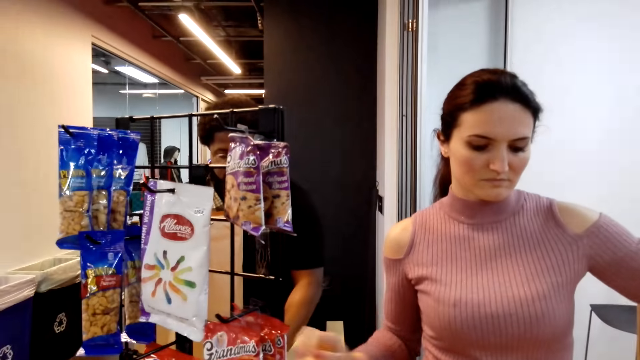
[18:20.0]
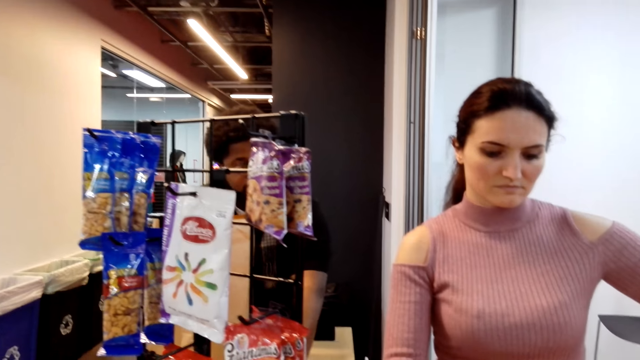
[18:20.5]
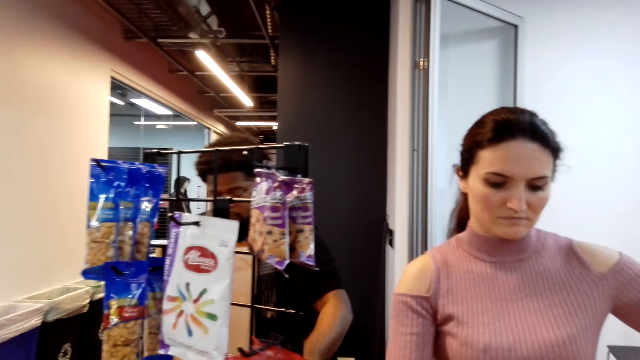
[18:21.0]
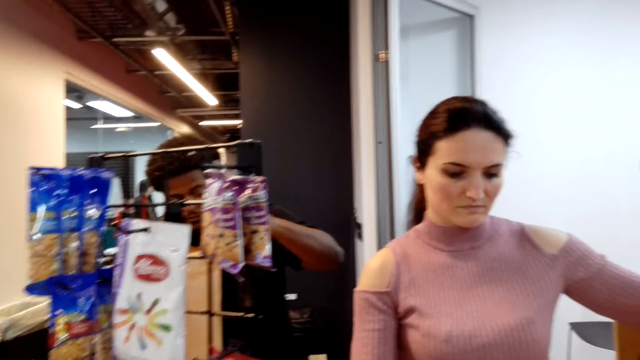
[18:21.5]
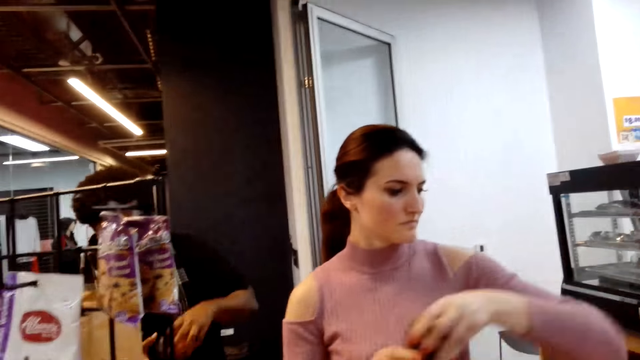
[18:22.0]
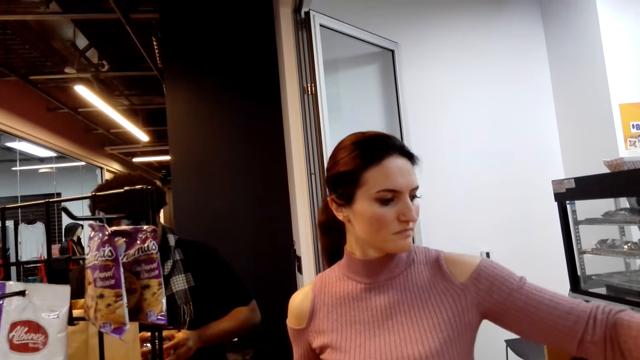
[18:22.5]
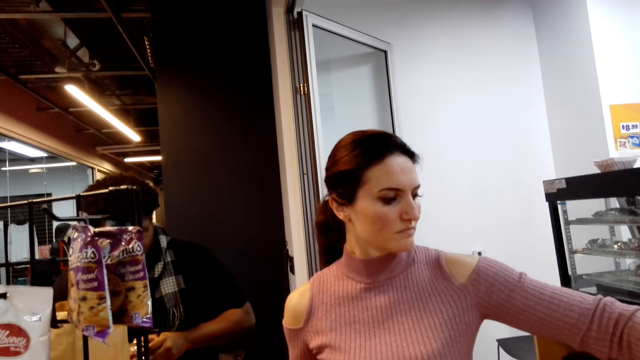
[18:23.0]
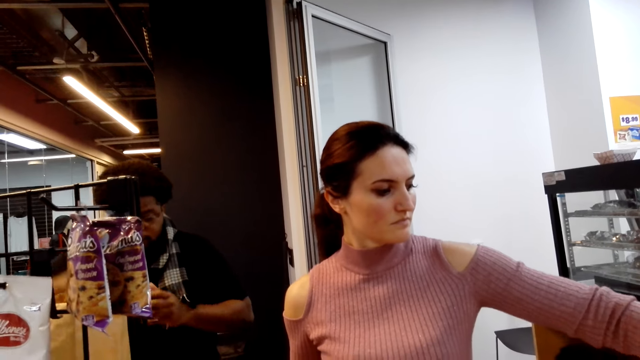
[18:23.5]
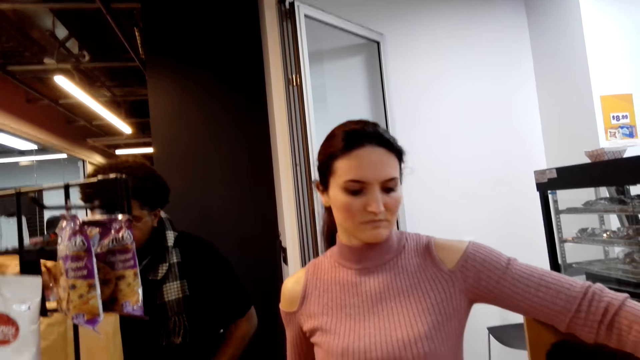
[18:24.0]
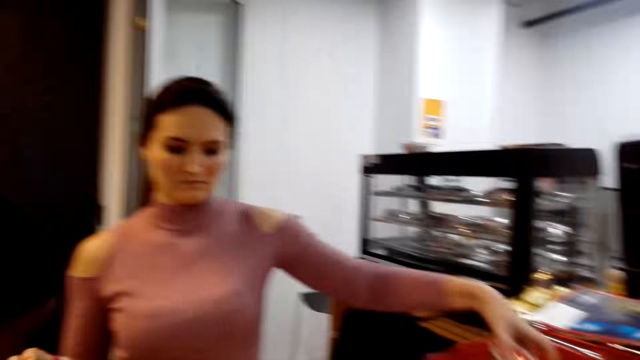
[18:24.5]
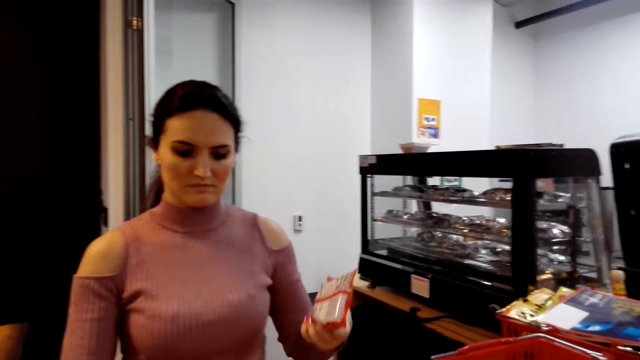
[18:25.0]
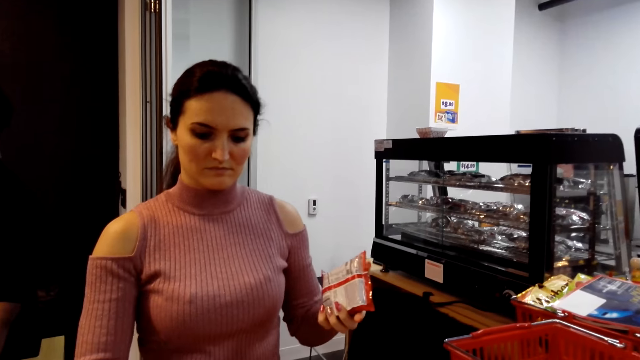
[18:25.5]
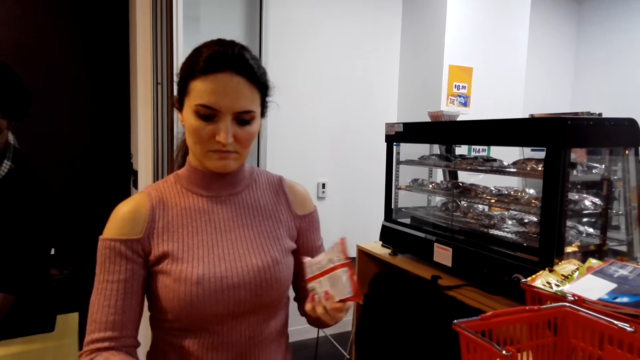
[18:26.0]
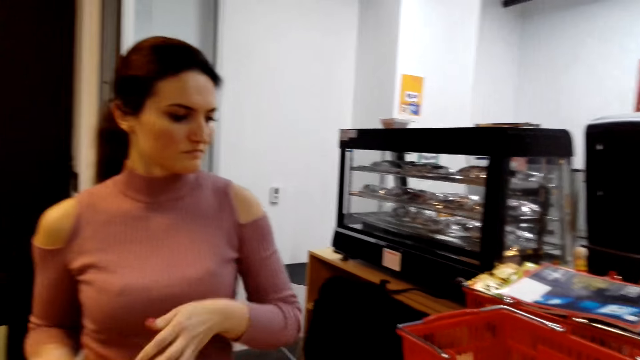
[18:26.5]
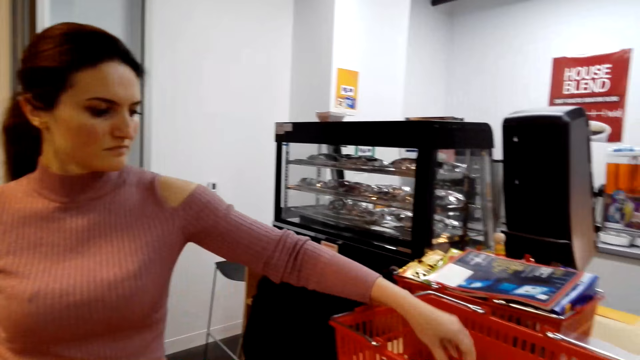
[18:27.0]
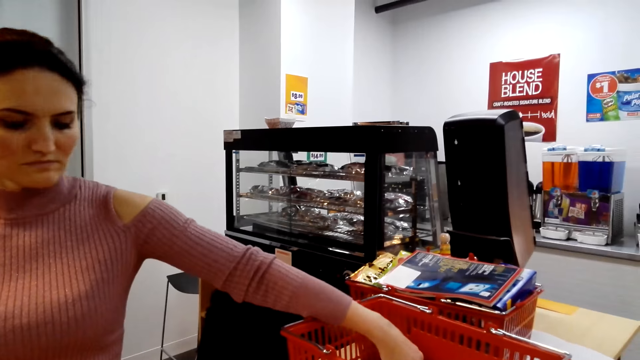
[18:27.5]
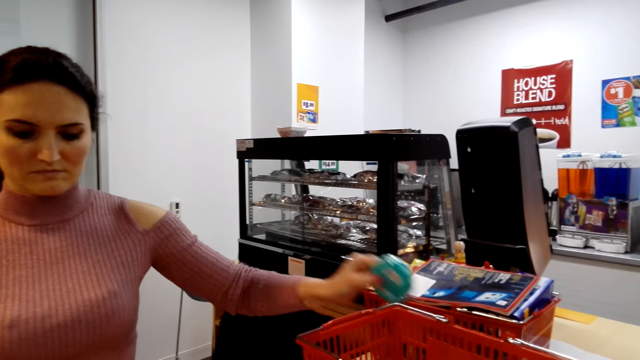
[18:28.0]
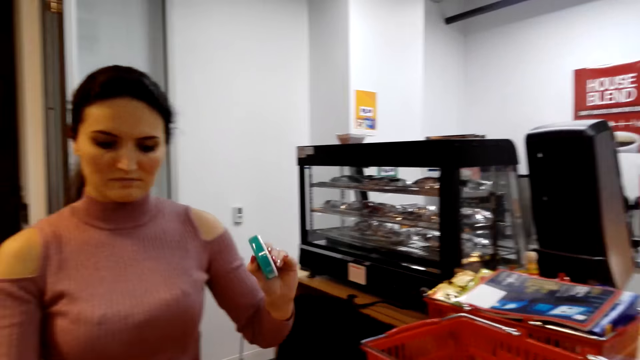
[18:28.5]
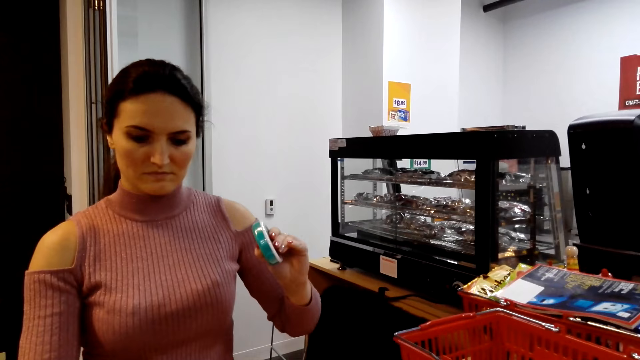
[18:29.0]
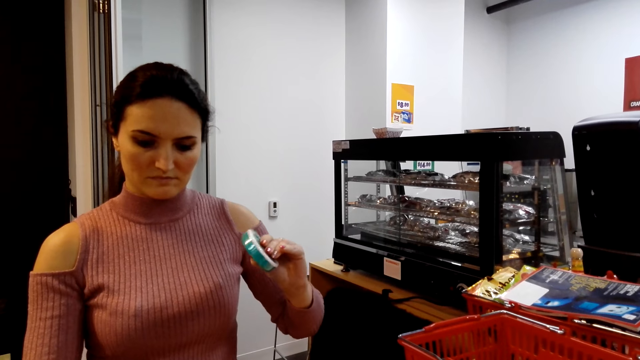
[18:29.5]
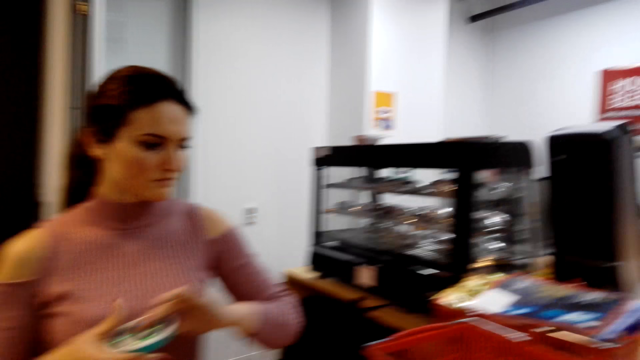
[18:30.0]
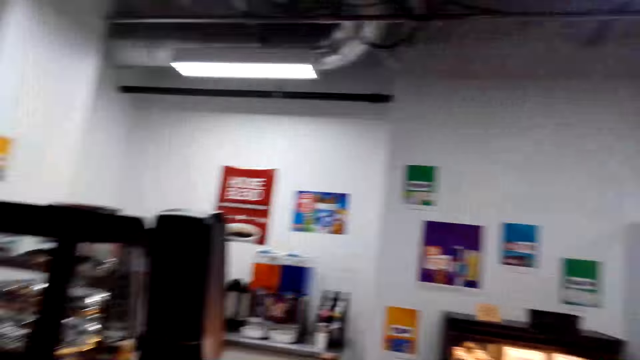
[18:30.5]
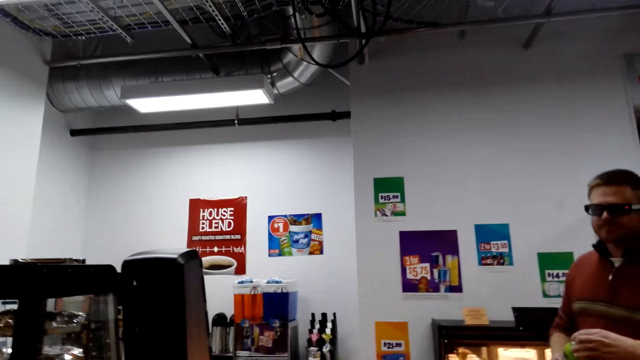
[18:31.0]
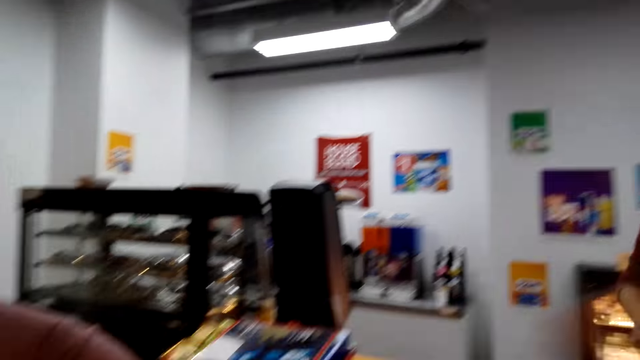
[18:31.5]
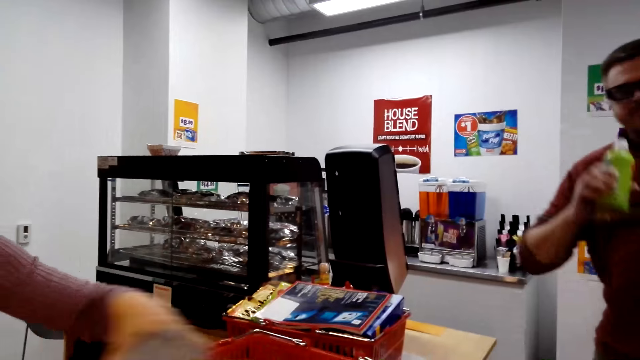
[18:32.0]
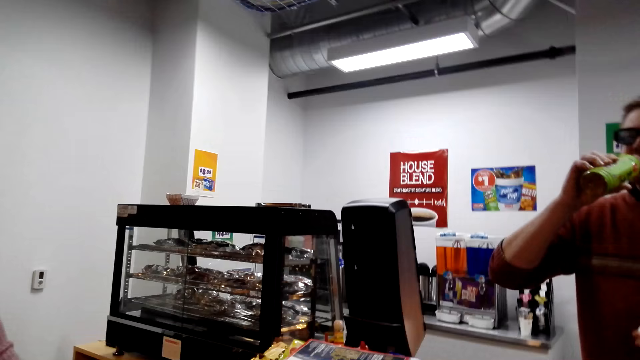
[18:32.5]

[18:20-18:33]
The camera wearer looks around. The cashier picks goods from the tray. The cashier scans the commodities' price. The cashier picks goods from the tray again.

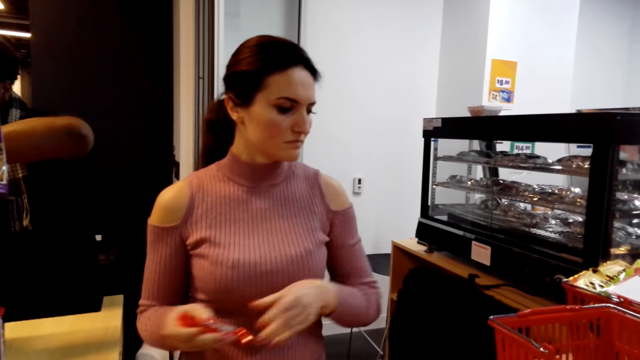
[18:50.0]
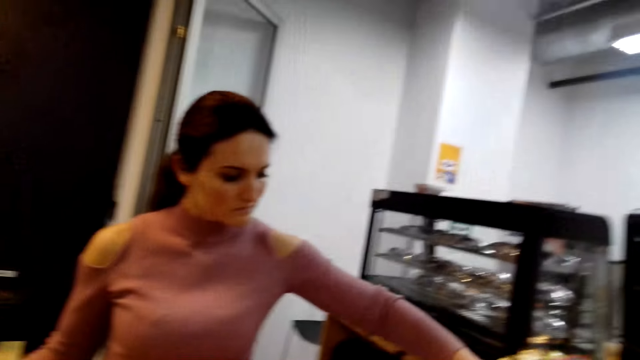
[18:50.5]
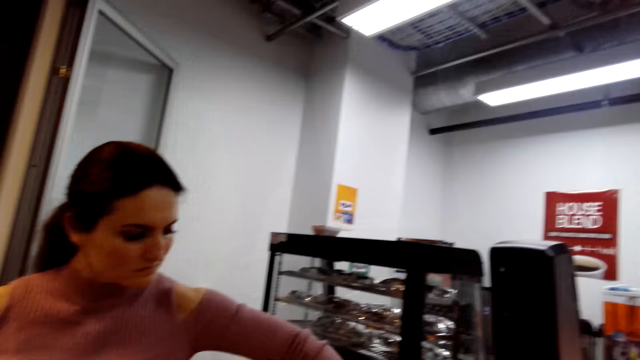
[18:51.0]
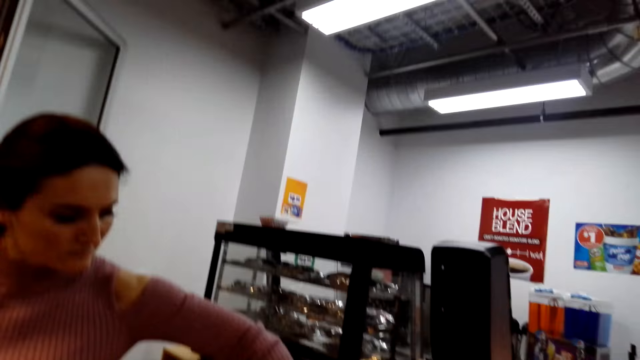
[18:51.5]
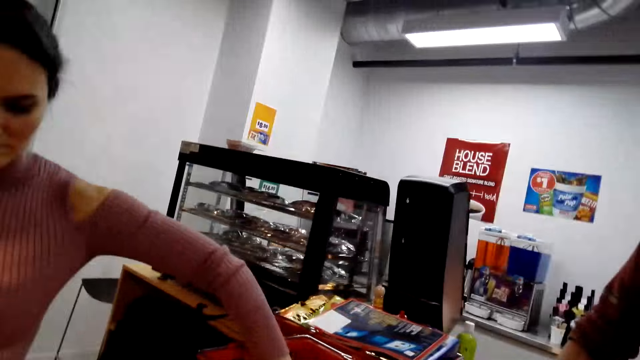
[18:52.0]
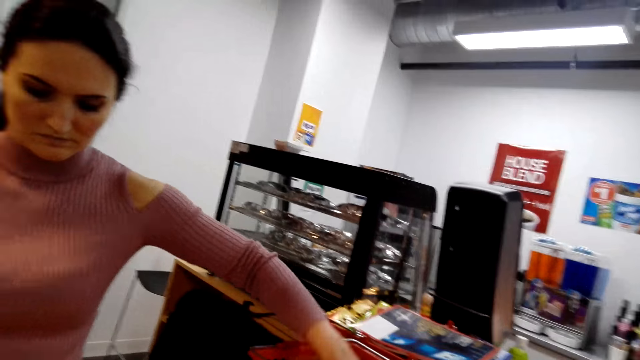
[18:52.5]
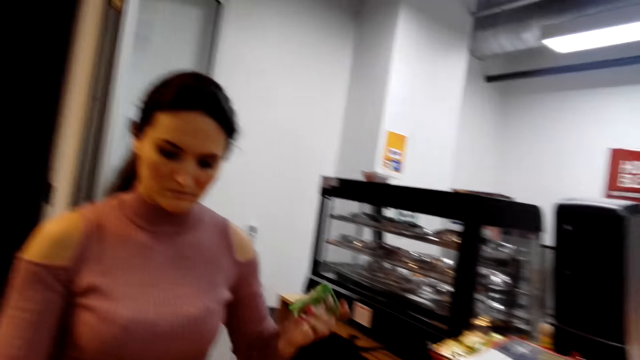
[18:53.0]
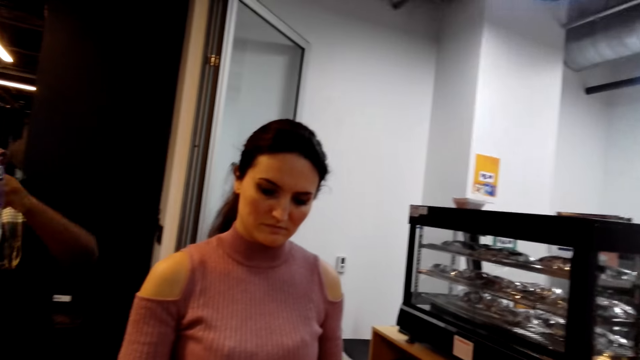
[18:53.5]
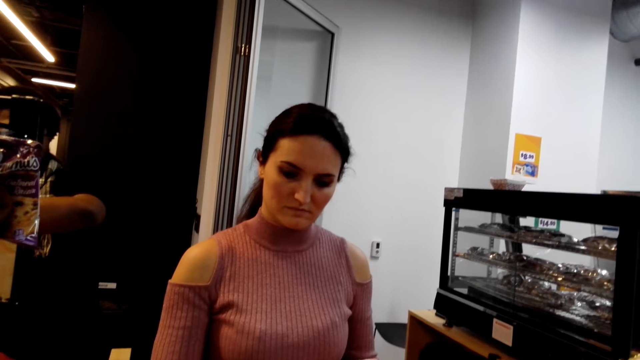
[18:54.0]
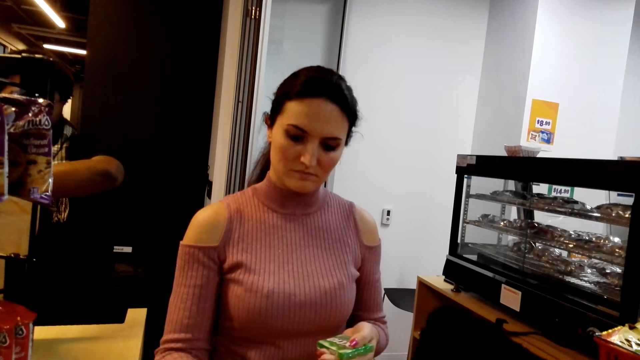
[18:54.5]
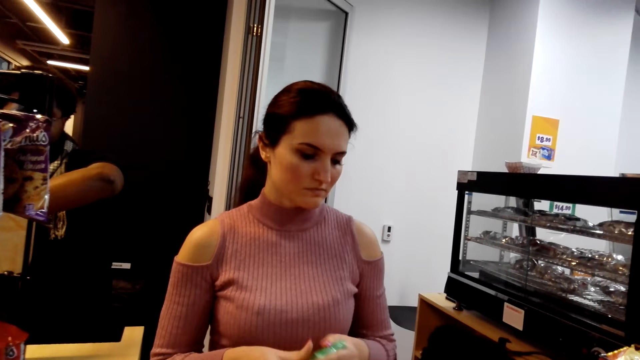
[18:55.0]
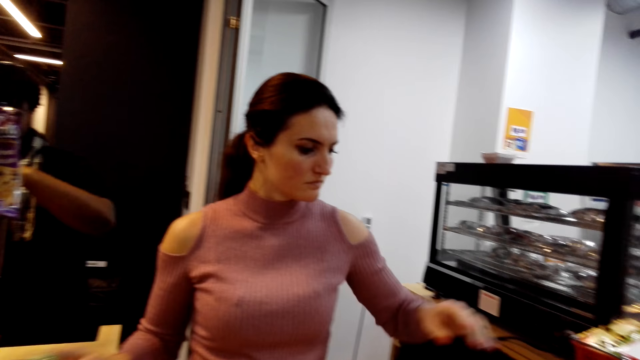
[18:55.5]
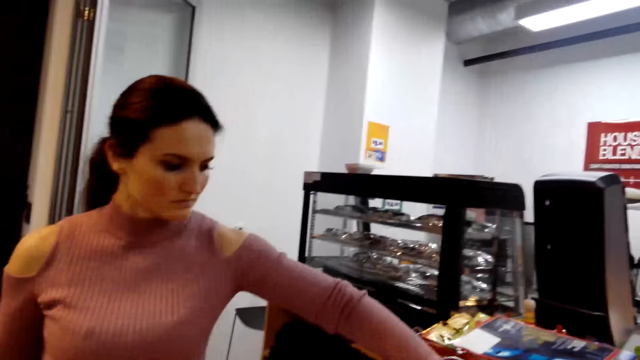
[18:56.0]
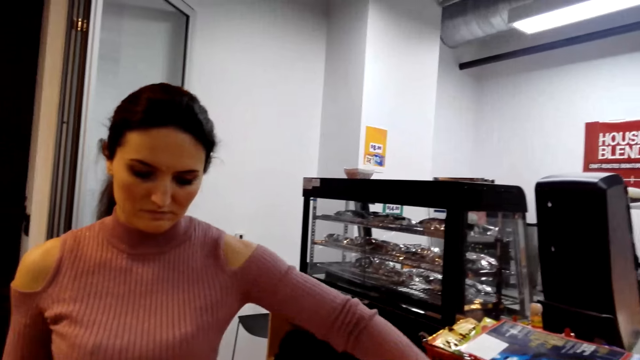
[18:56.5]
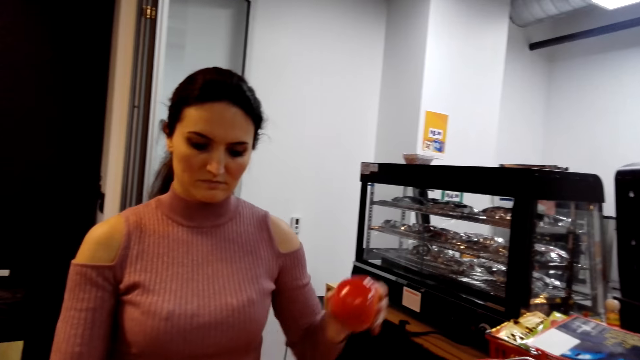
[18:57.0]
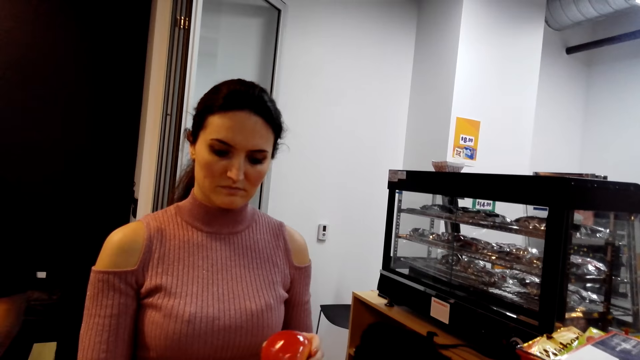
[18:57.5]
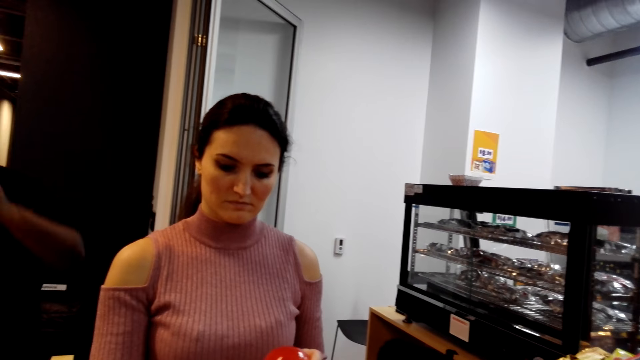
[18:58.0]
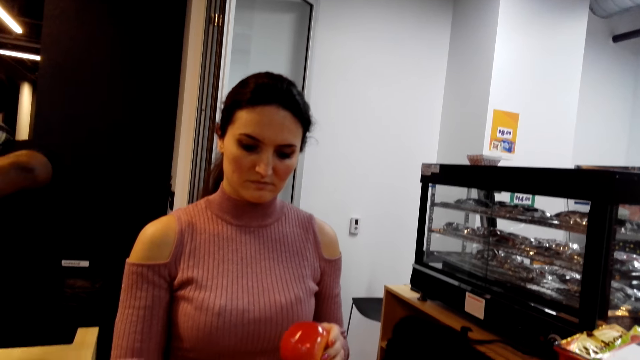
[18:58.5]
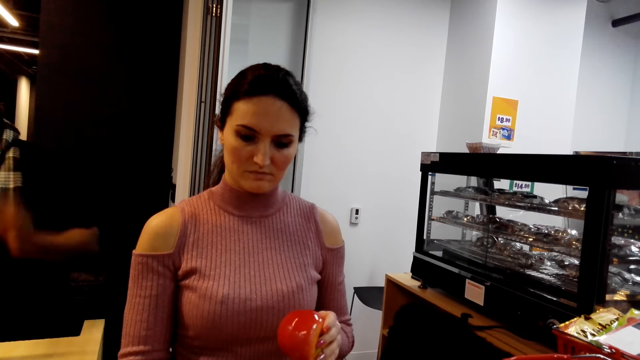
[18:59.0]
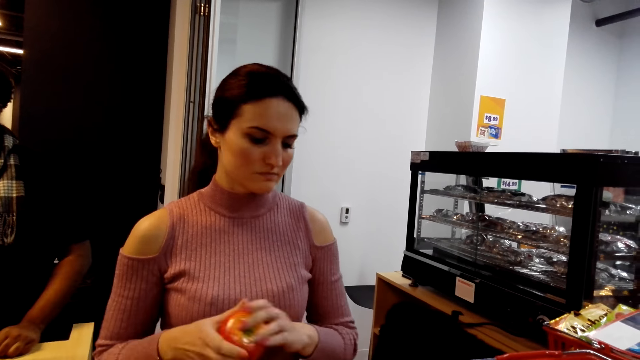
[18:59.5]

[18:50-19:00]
The cashier scans the commodities price. The cashier puts something on the side. The camera wearer looks around. The cashier picks goods from the tray and scans the commodities price. The cashier picks the goods from the tray and scans the commodities price.
